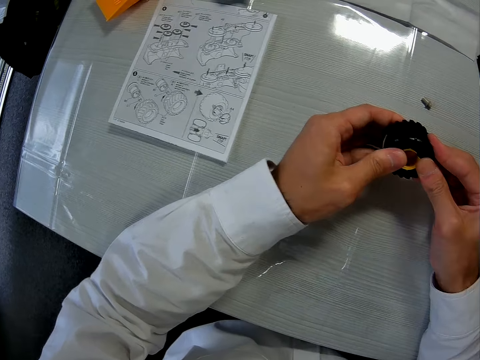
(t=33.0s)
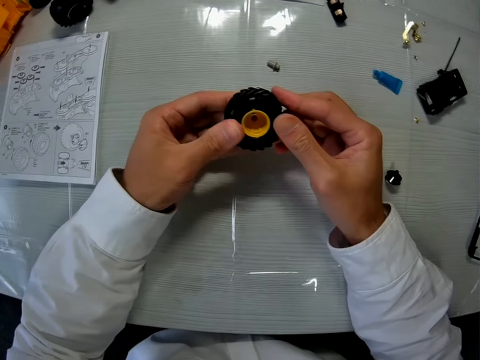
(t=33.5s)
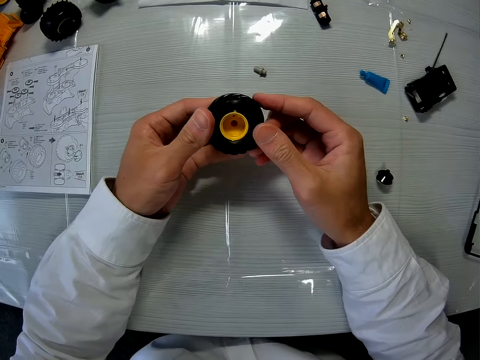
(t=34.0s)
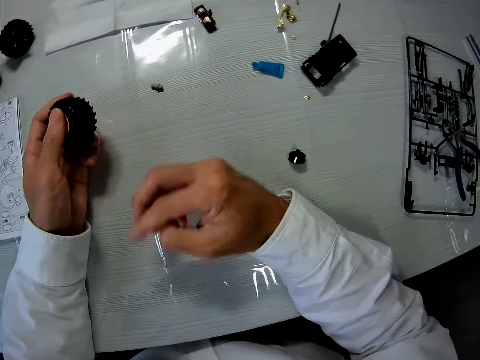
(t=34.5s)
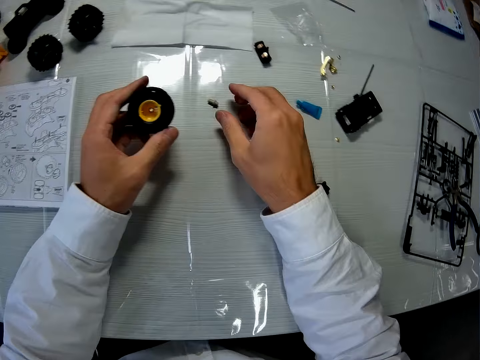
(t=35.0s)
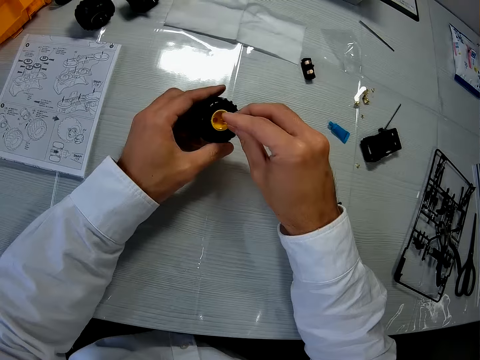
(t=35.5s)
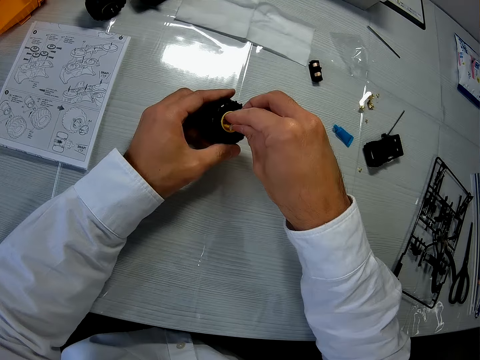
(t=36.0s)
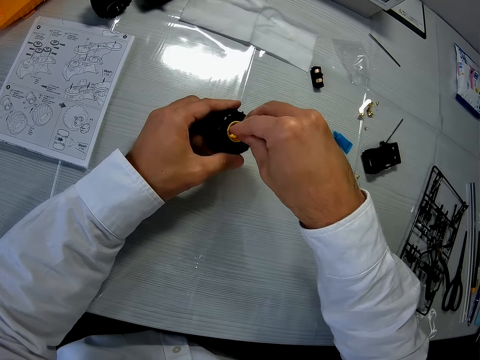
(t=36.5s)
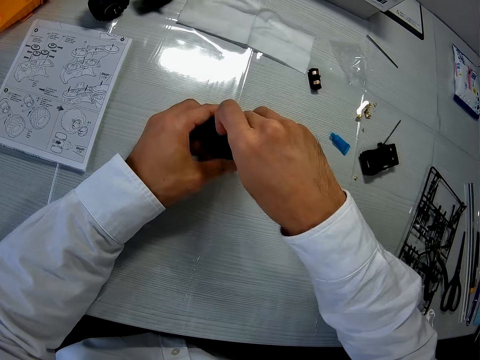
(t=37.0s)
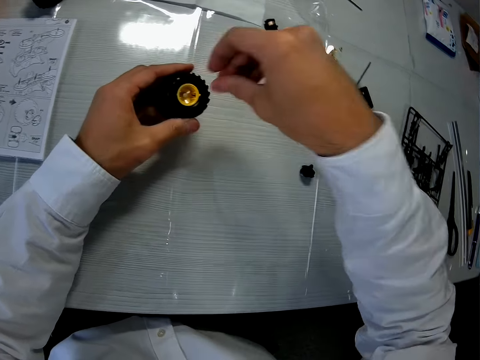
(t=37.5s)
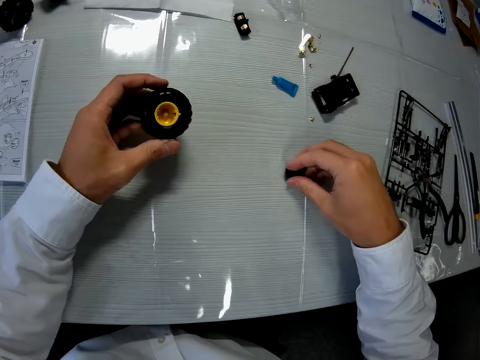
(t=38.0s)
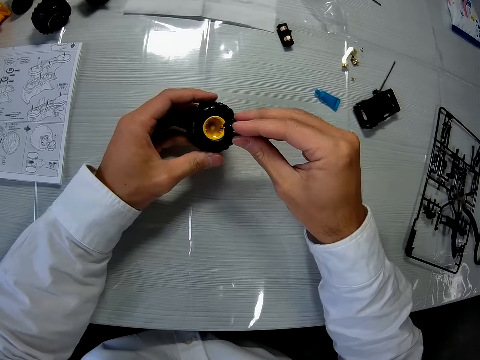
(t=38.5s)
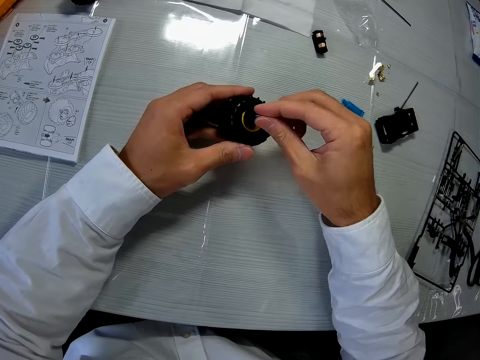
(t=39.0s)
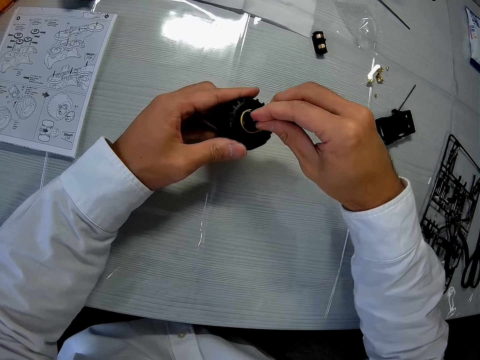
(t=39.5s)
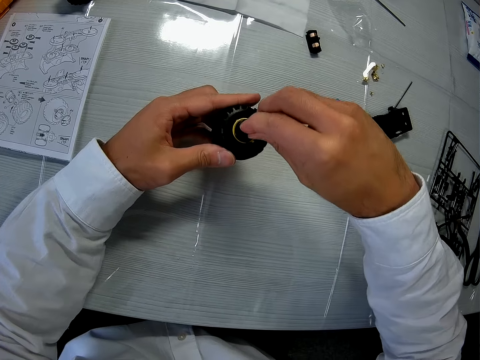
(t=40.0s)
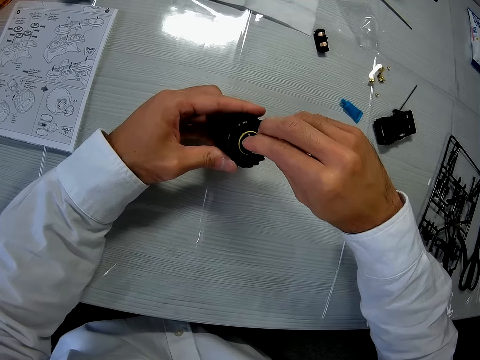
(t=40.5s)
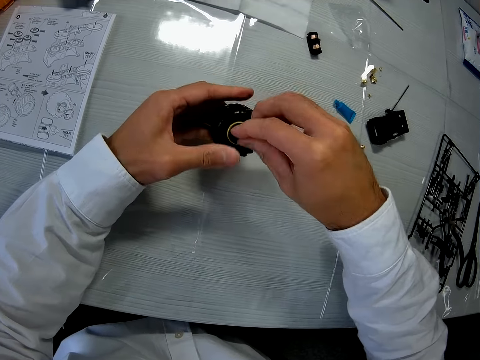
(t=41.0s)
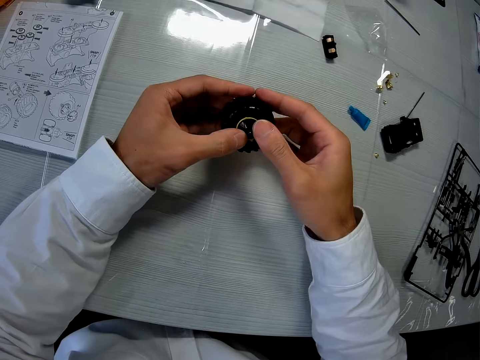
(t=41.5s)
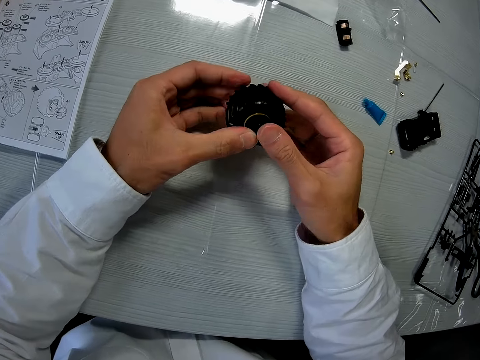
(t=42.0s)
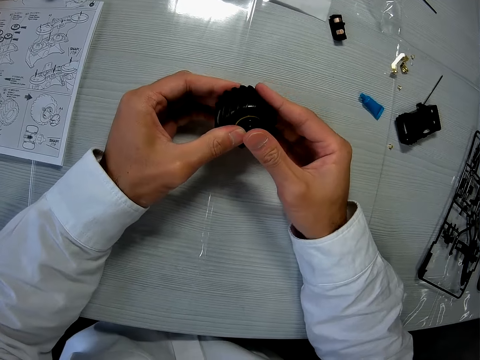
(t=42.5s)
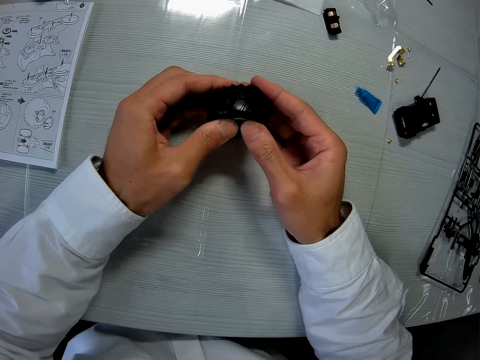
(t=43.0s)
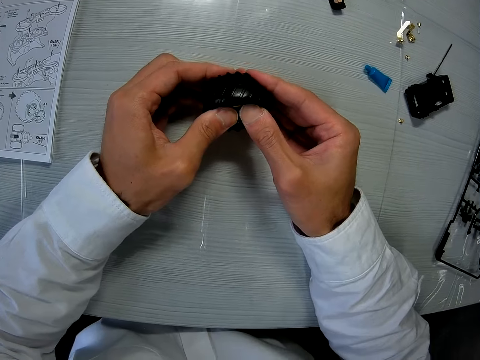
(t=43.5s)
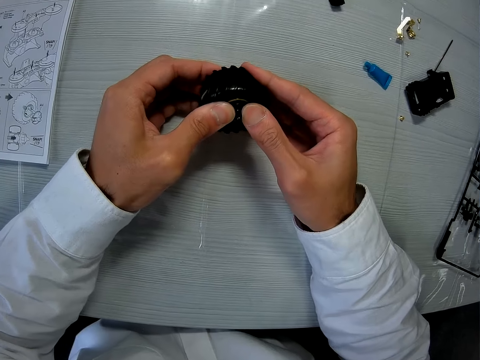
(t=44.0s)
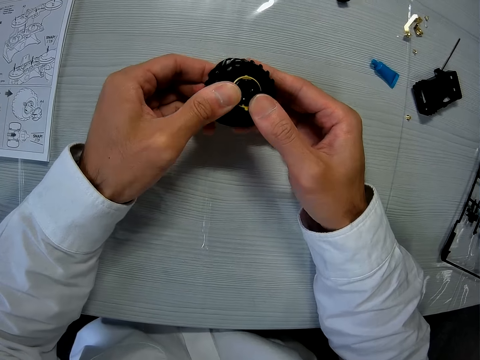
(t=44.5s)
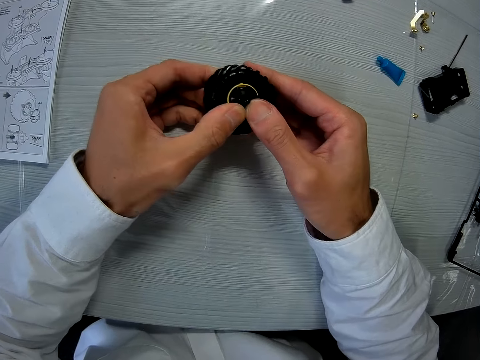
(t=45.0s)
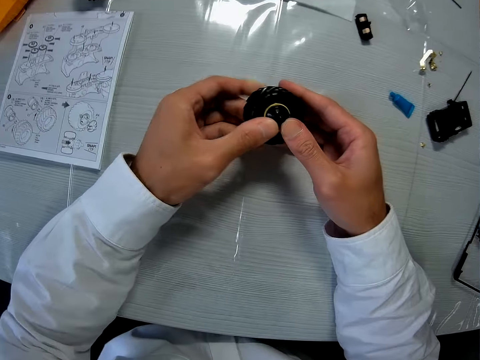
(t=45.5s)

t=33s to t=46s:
The camera wearer picks something on the table. They put something on the highwall beadlock. They fix the axle into the wheel. They pick the tyre hub on the table. They put the tyre hub in the highwall beadlock.

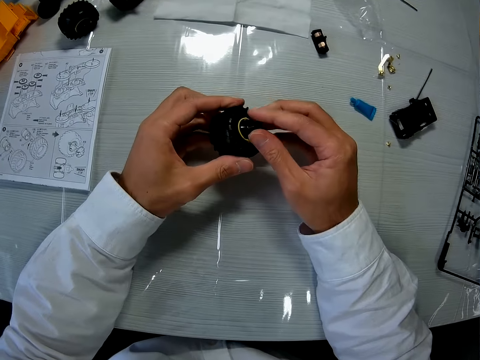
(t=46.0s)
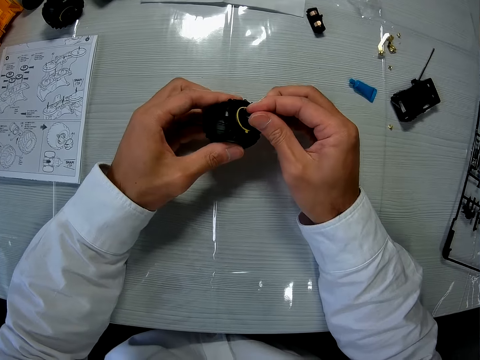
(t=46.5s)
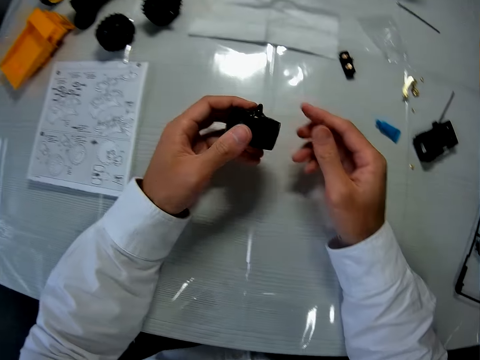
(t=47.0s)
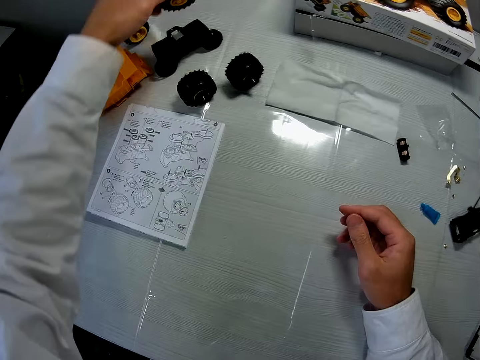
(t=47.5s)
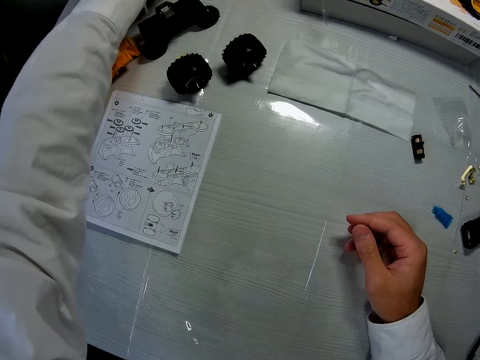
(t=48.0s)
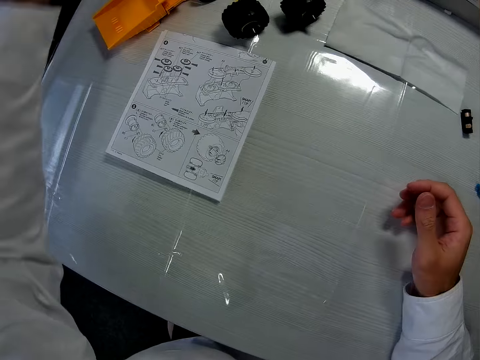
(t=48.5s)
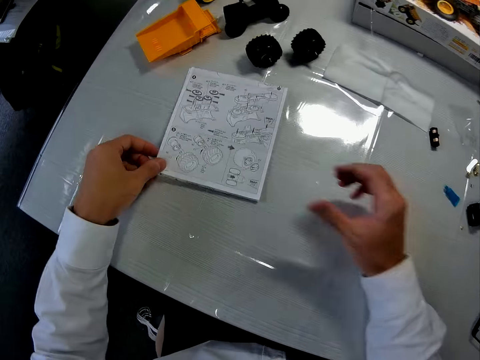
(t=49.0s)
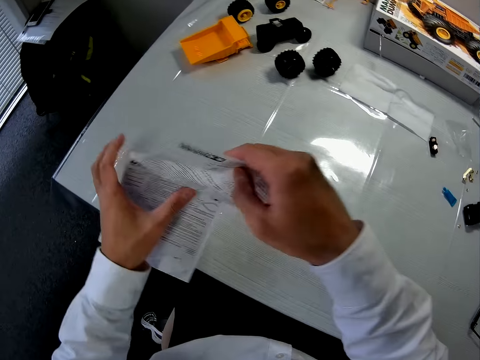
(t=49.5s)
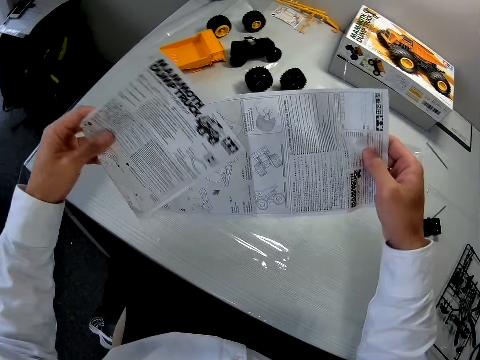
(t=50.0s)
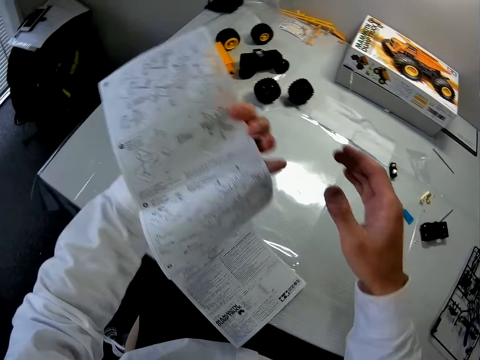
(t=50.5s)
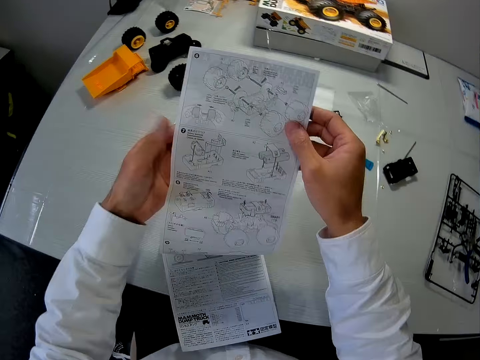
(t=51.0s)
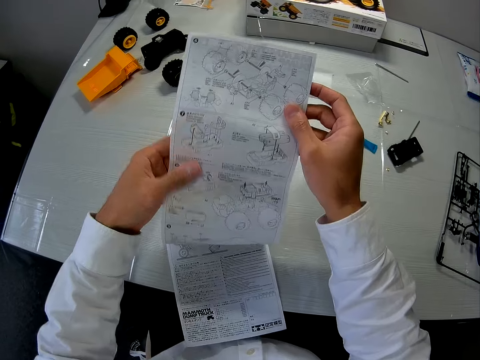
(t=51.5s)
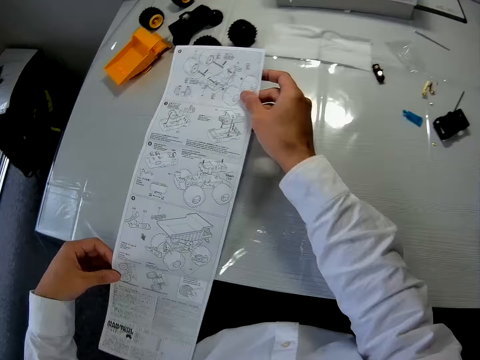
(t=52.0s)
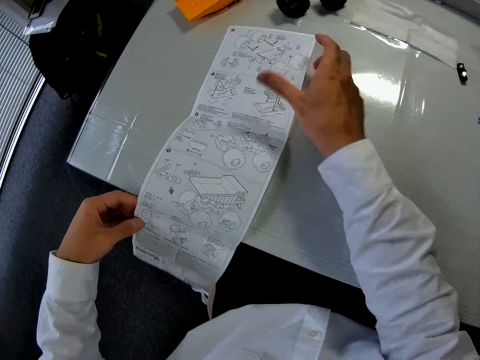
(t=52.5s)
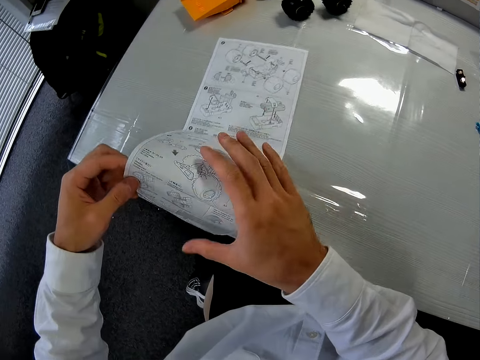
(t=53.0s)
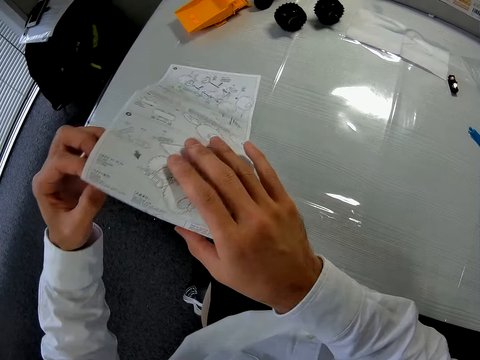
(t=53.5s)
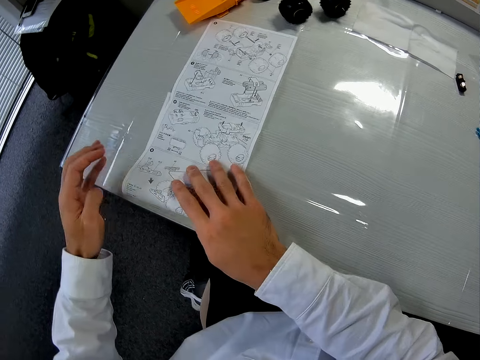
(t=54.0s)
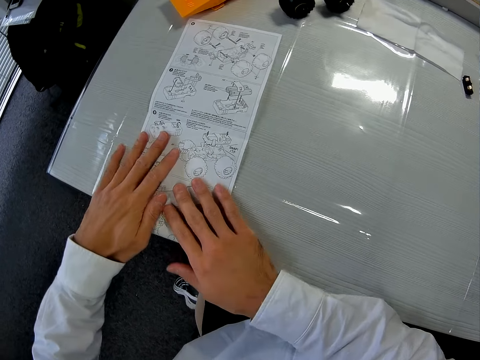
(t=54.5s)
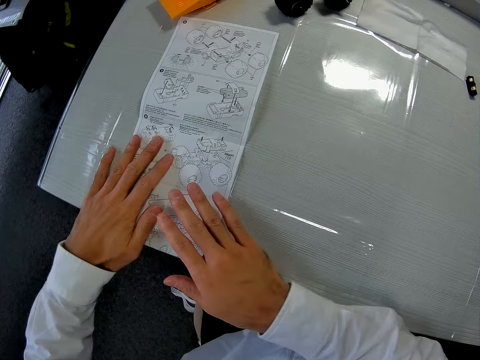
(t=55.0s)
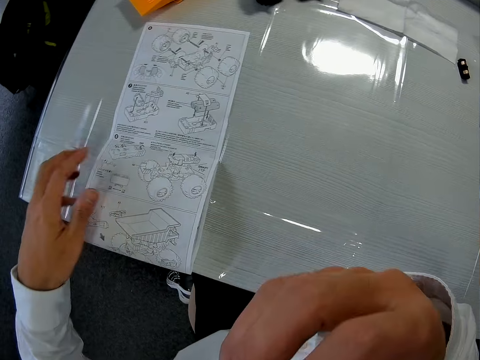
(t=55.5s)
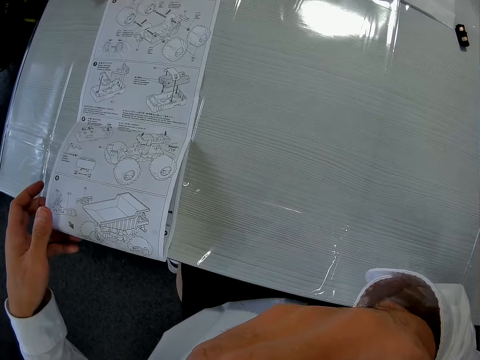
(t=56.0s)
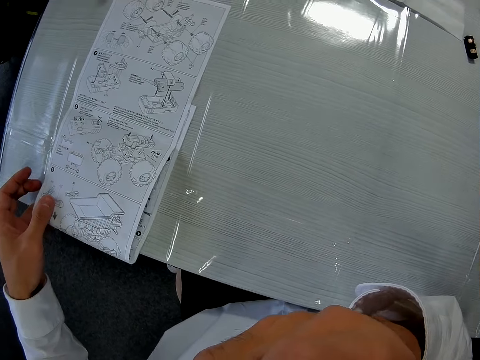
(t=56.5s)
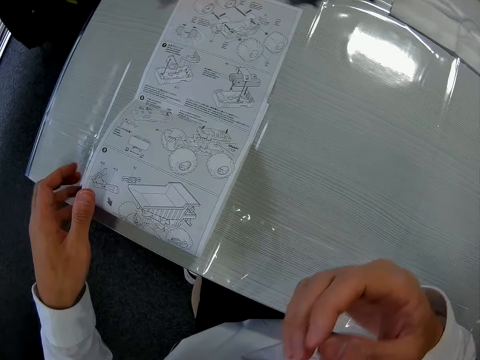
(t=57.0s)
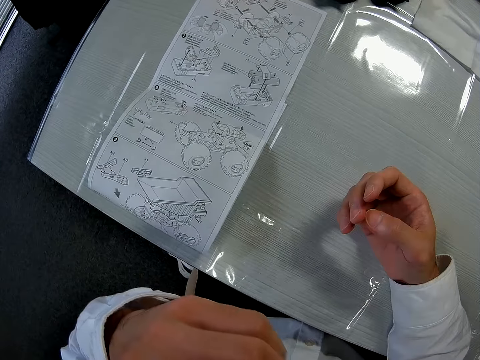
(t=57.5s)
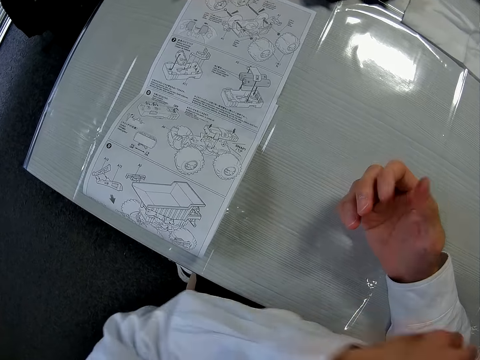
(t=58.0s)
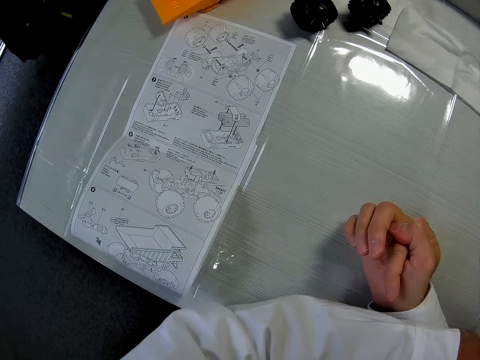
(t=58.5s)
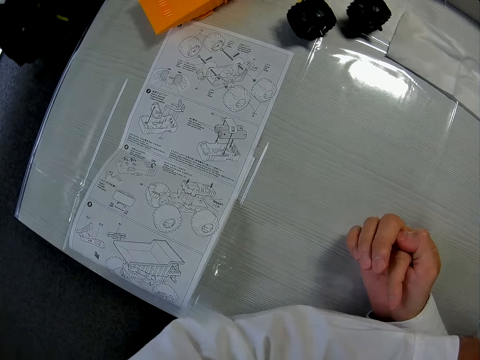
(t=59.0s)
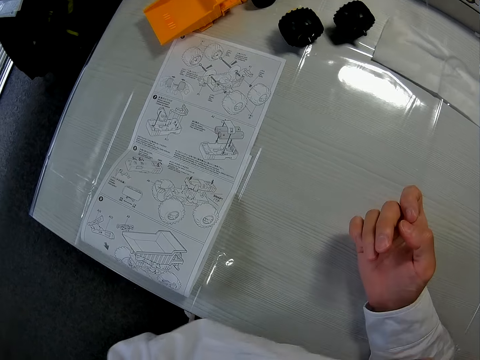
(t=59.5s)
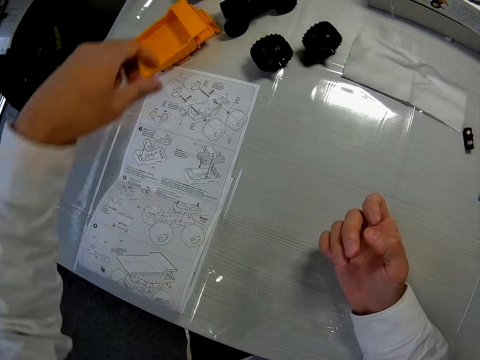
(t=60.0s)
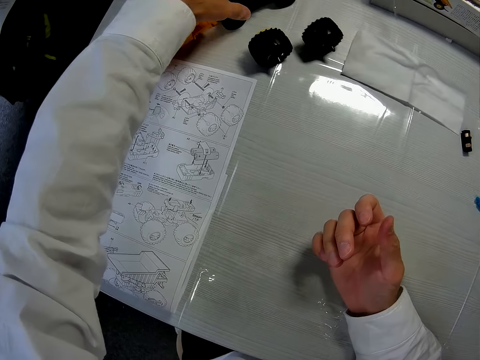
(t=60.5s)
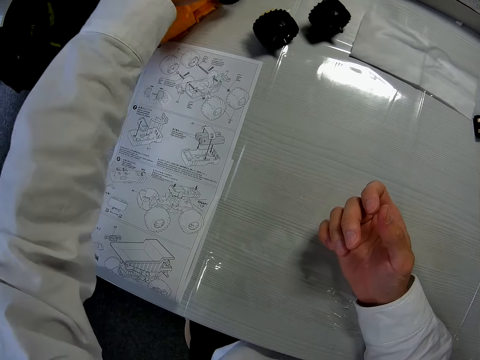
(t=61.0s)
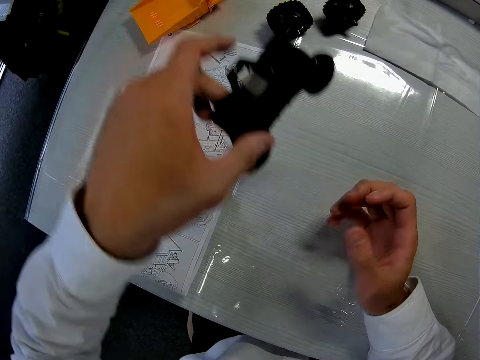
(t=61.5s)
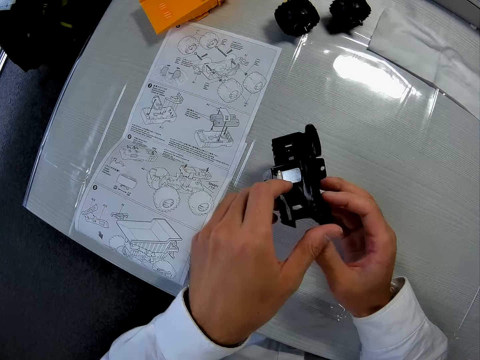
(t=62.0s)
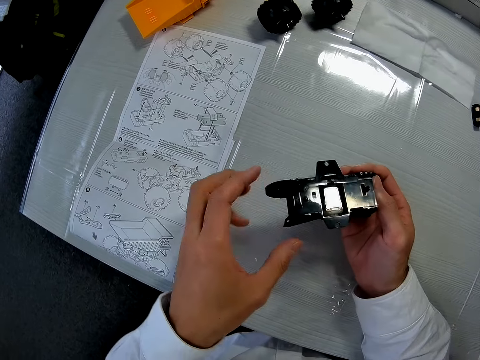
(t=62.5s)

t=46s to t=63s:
The camera wearer drops the wheel with other wheels on the table. They pick the paper on the table. They read through the directives in the manual. They put the paper on the table. They fold the manual. They release the paper on the table. They stand on the floor. They pick up the body part of the toy car on the table.
